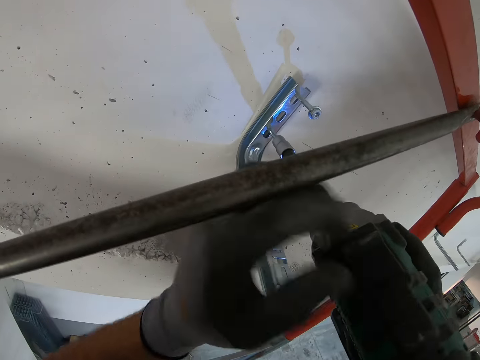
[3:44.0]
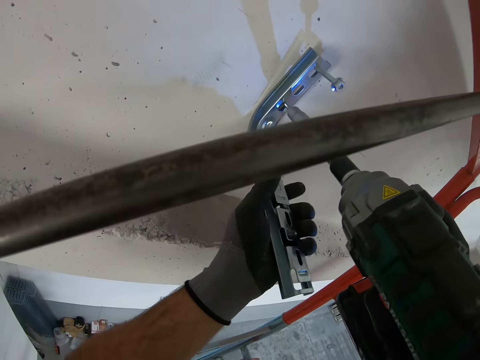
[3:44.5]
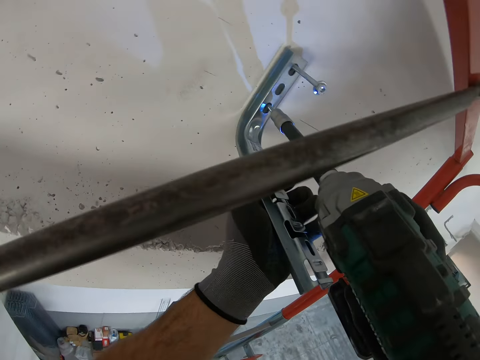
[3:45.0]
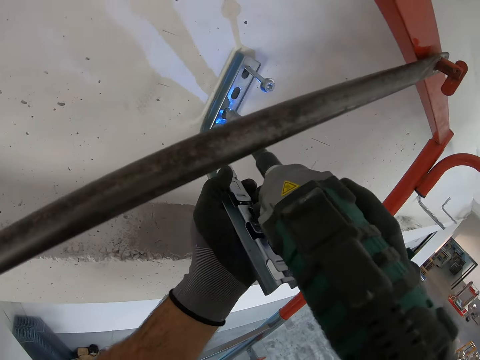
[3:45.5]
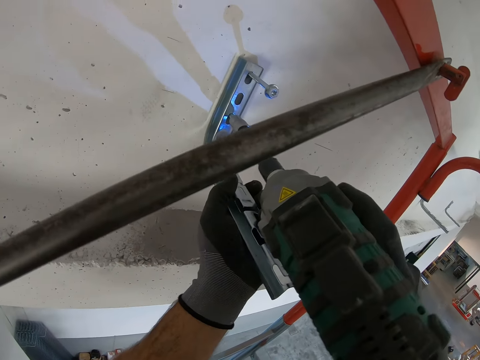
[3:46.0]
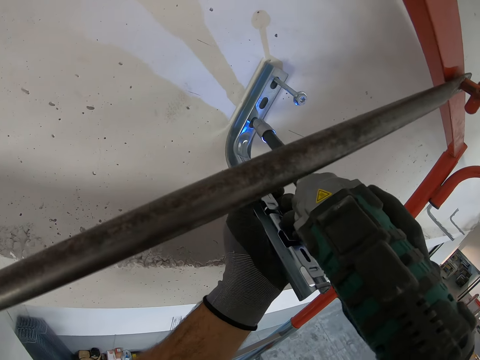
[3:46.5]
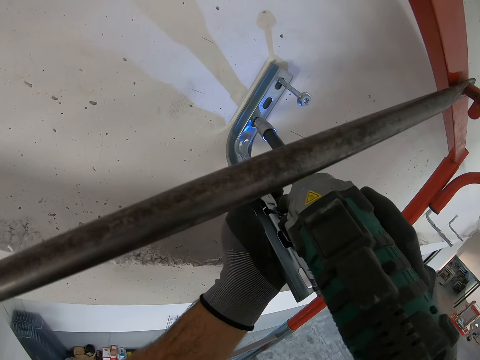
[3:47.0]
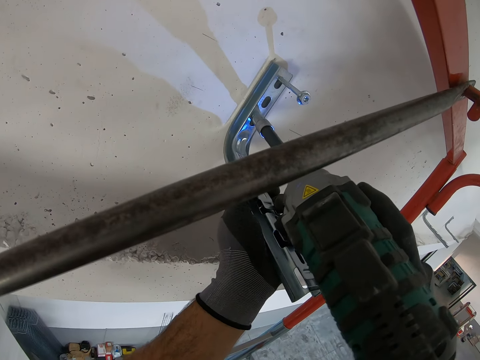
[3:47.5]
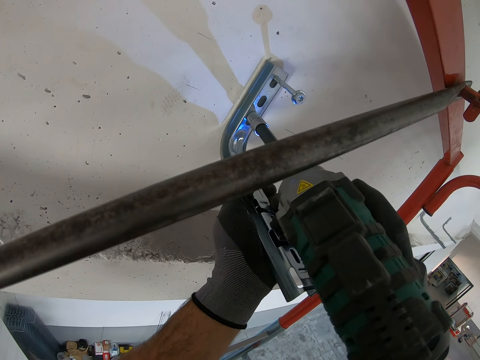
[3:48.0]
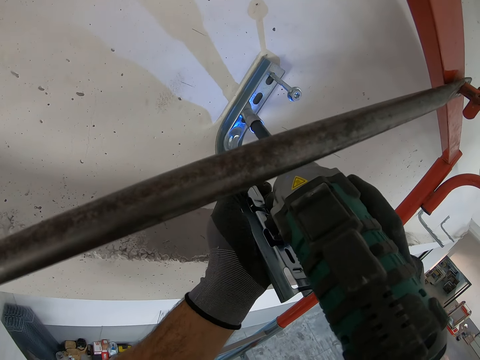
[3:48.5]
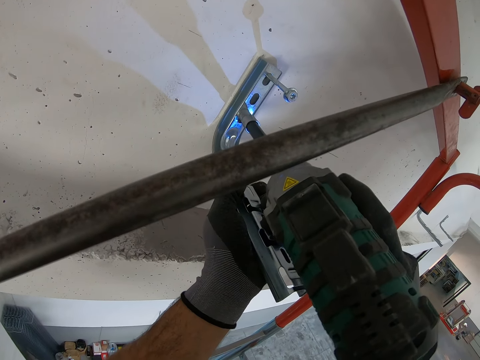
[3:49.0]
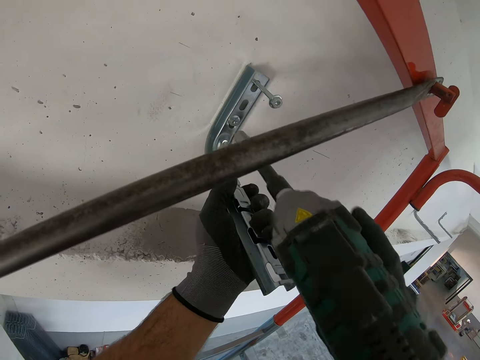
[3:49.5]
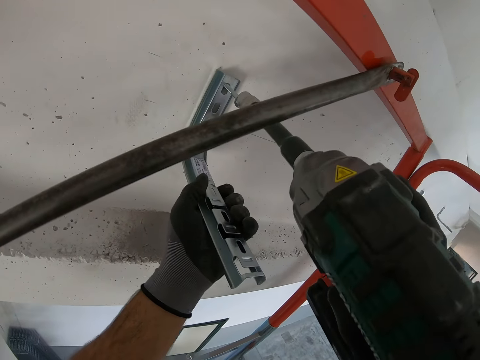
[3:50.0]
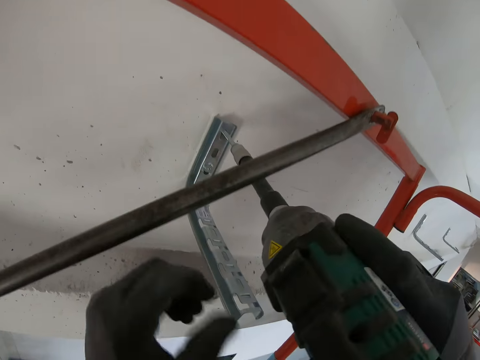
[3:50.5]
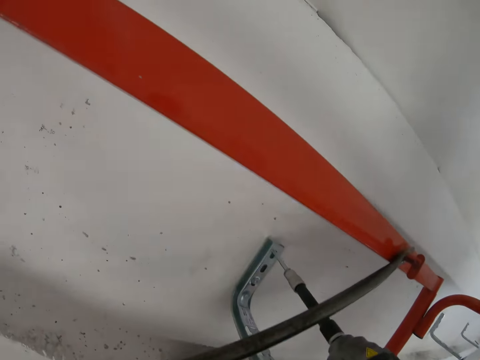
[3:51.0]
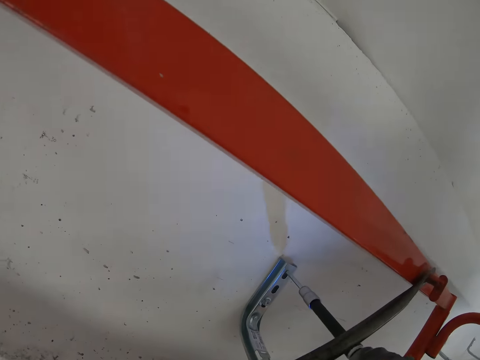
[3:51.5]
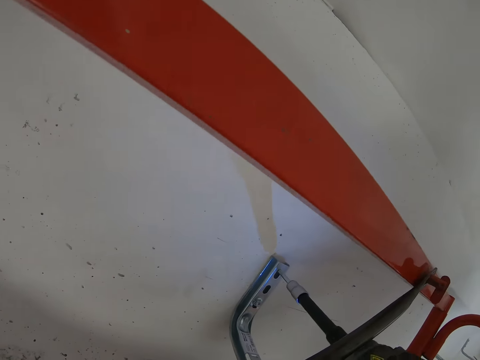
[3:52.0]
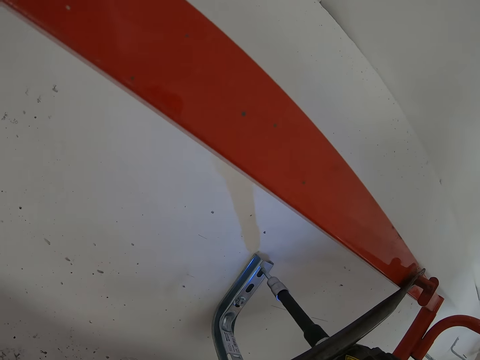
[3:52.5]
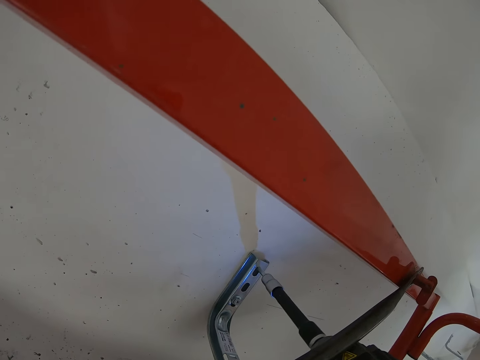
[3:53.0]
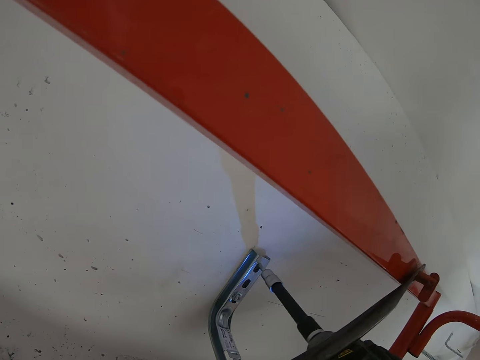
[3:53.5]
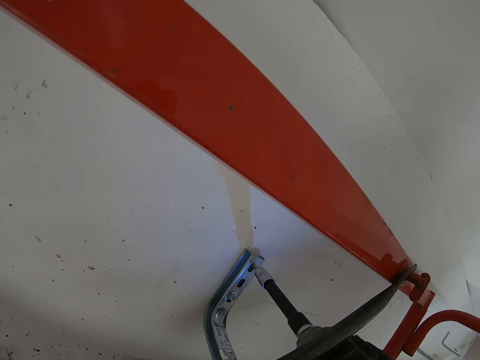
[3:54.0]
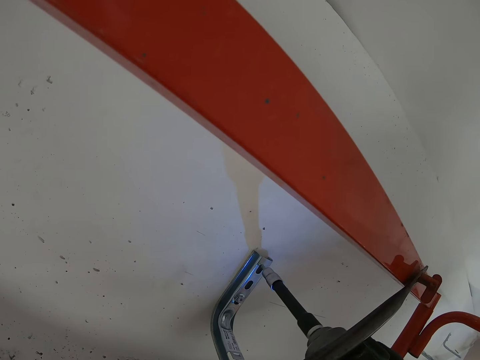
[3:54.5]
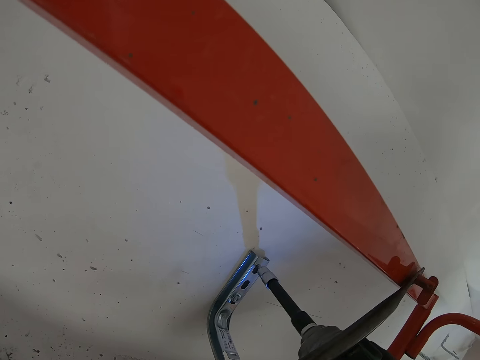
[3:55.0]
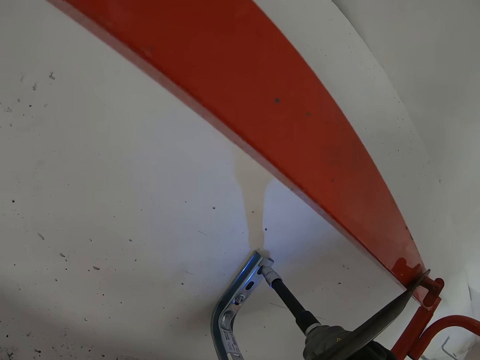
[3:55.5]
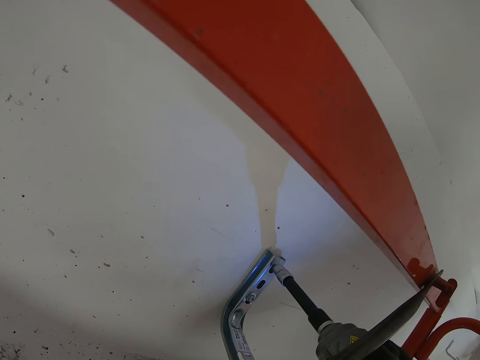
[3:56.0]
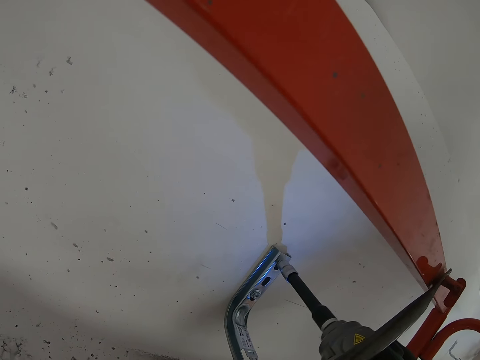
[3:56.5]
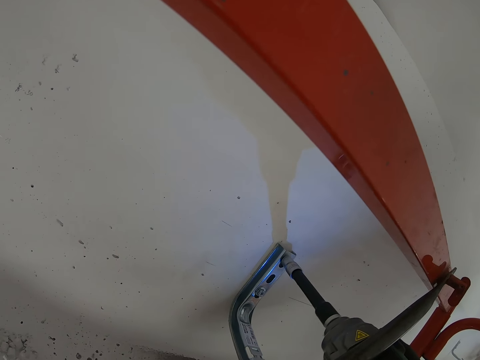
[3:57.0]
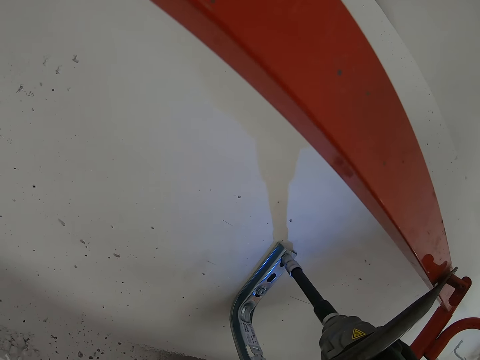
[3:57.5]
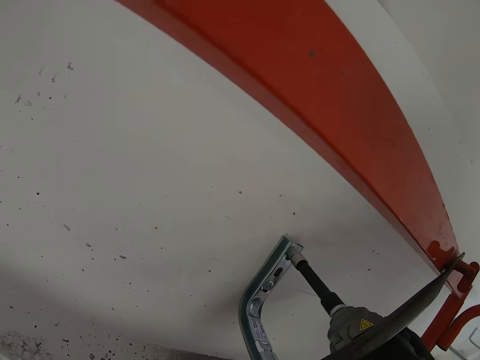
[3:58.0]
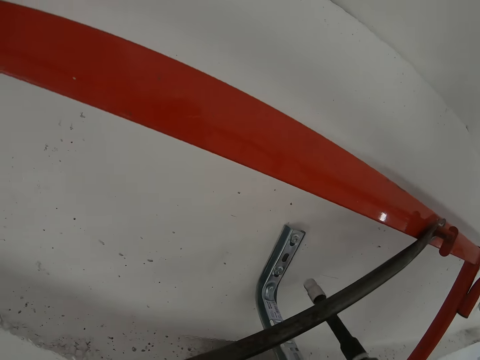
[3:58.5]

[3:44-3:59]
The camera wearer is using a nail gun to screw the metal.

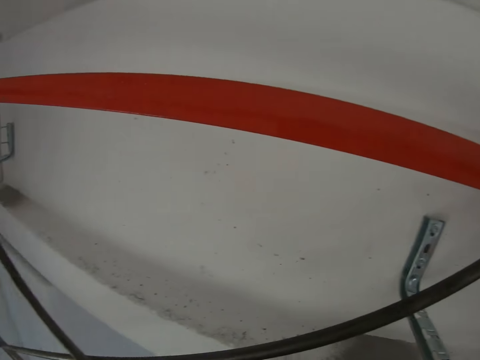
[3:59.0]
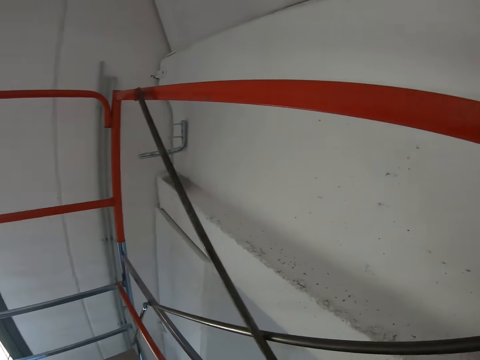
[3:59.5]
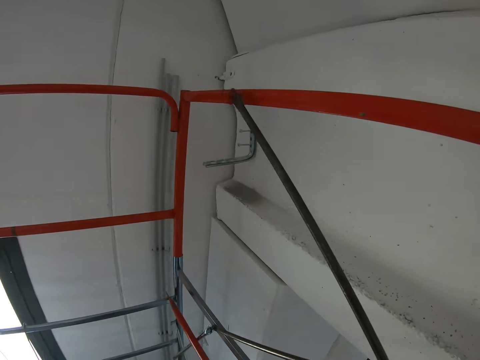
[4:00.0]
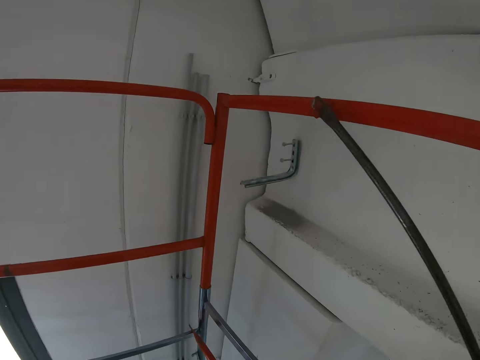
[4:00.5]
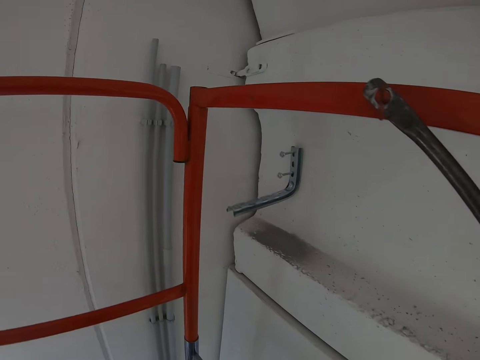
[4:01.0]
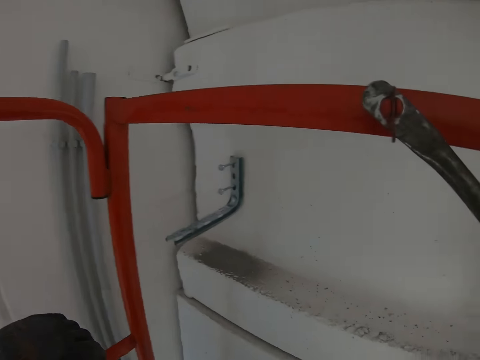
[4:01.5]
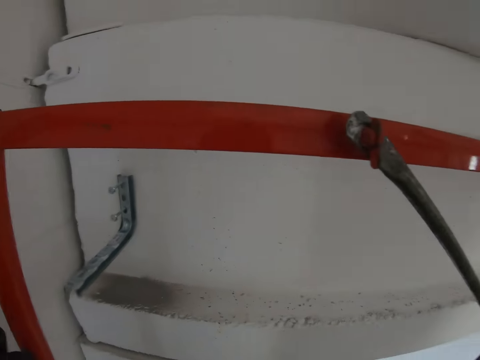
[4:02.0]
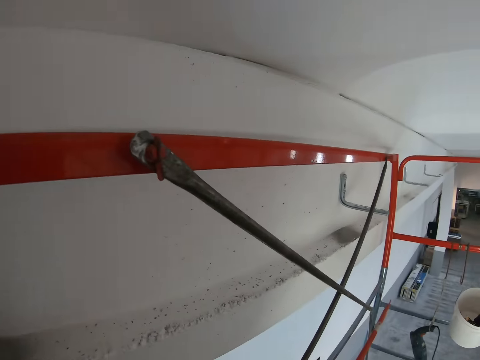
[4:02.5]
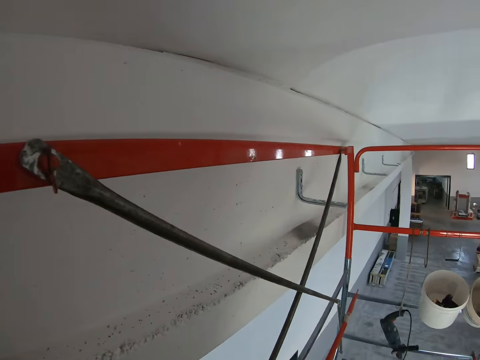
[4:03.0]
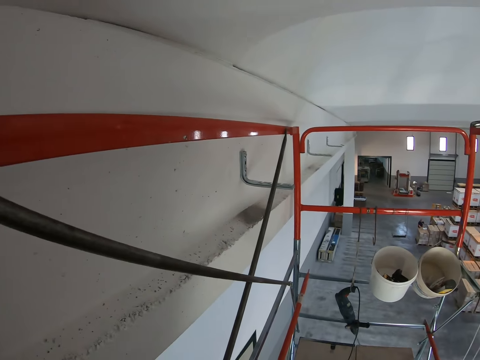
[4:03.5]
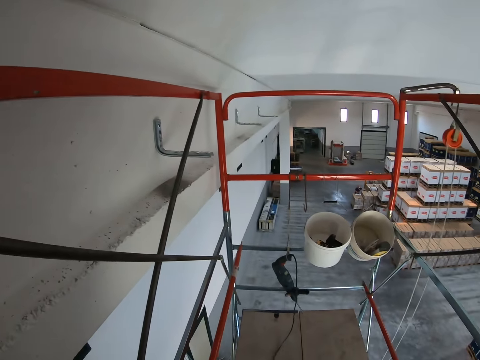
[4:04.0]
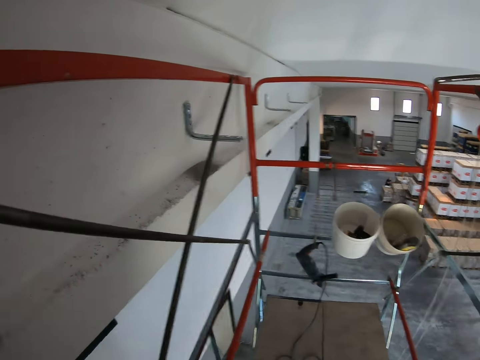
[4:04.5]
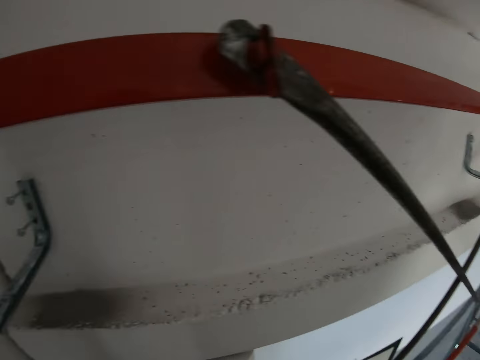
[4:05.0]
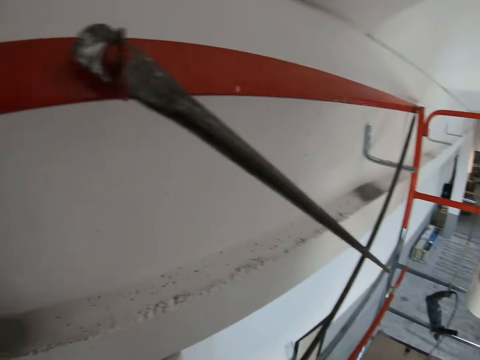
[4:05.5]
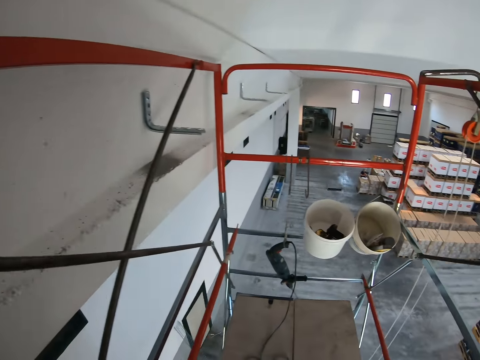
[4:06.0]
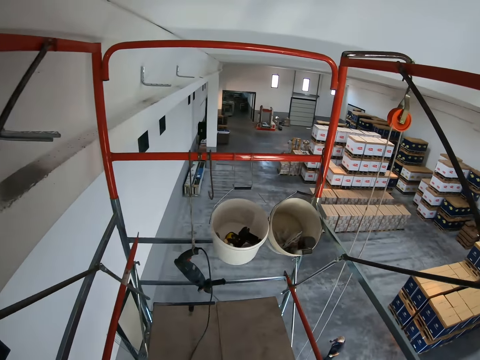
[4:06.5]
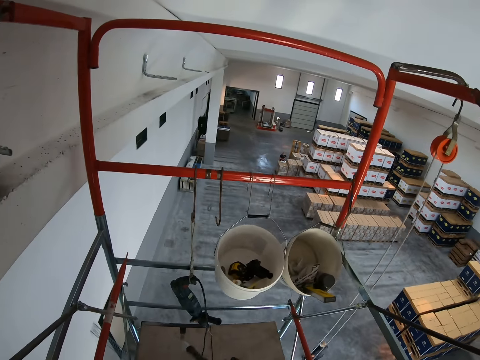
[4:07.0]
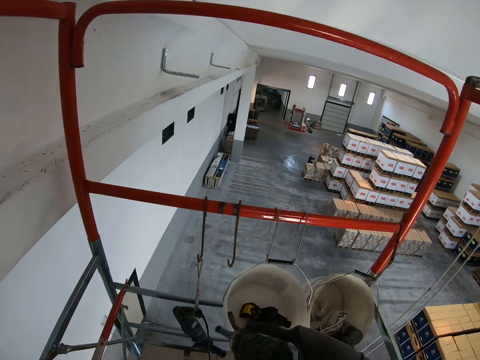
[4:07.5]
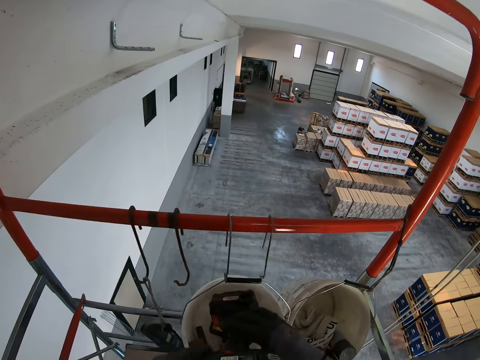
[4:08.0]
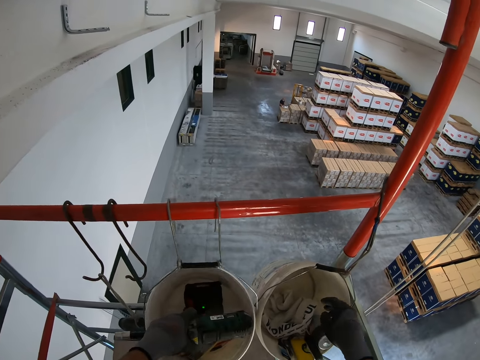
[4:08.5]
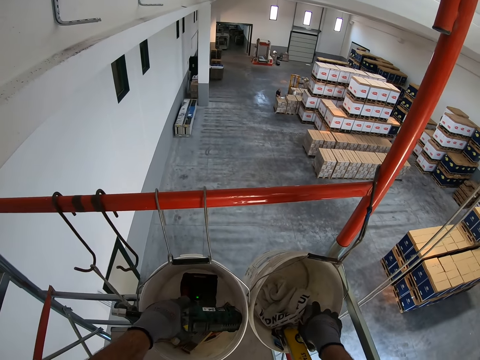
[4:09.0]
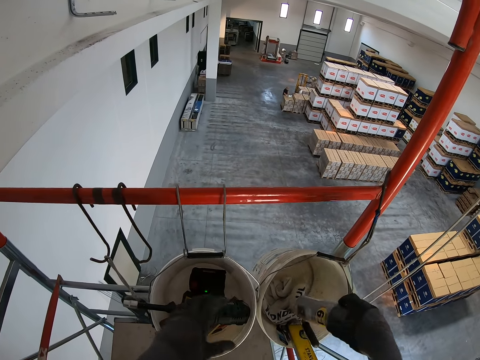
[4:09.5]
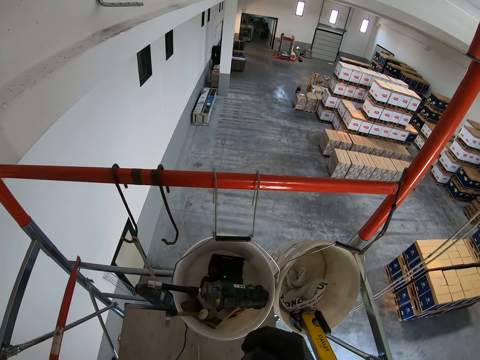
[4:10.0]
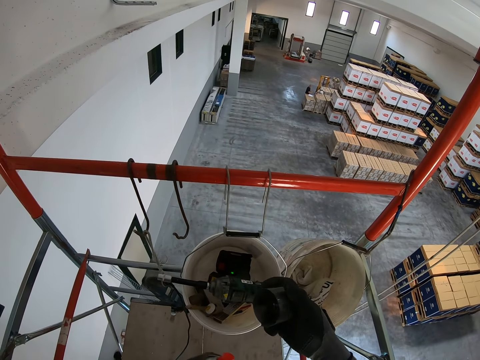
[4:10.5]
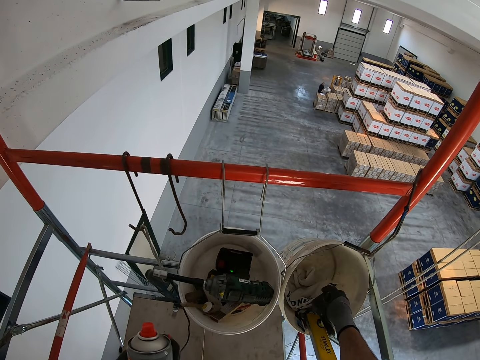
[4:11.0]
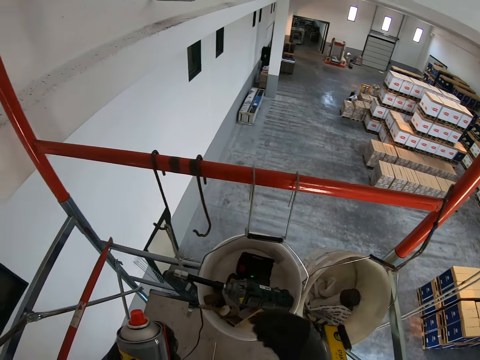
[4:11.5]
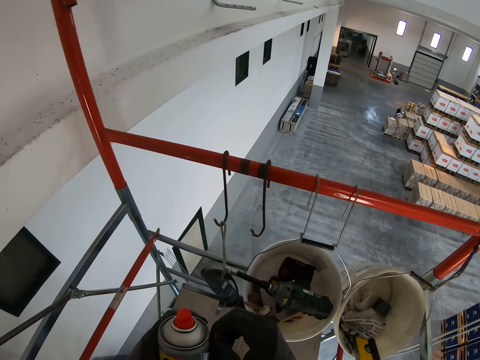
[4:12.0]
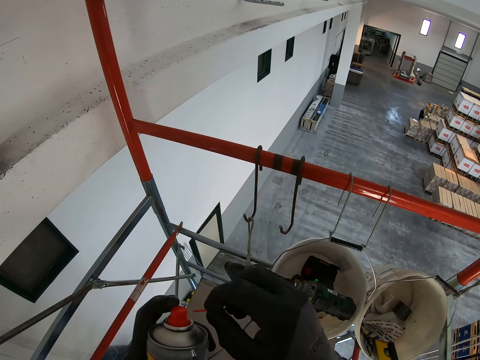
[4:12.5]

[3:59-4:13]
The camera wearer looks around the construction site. They pick something in the bucket.
